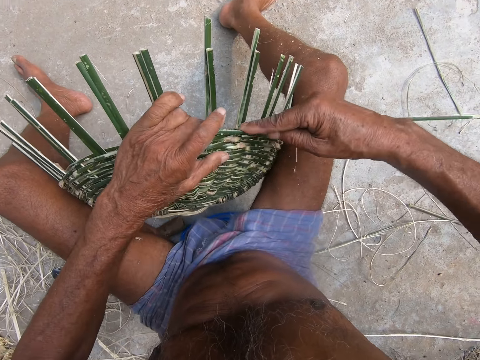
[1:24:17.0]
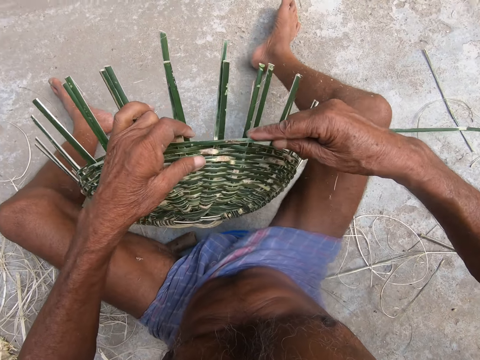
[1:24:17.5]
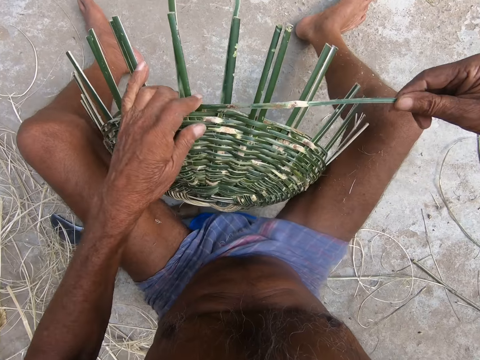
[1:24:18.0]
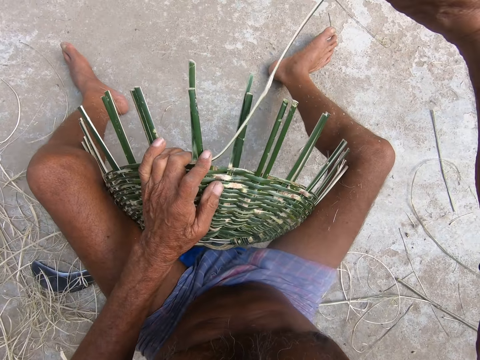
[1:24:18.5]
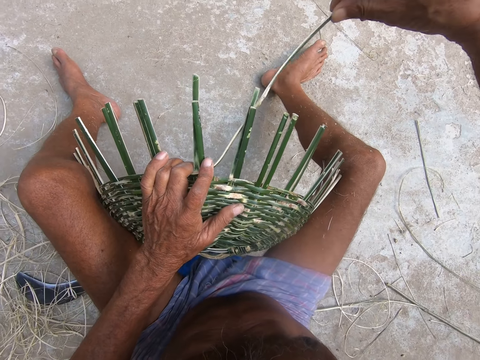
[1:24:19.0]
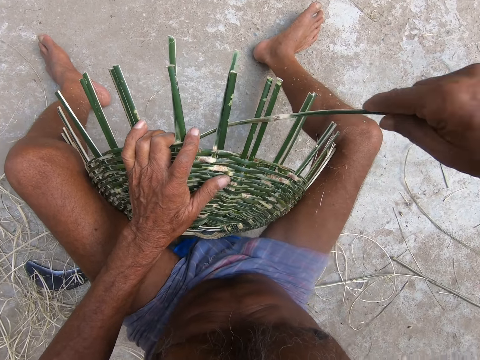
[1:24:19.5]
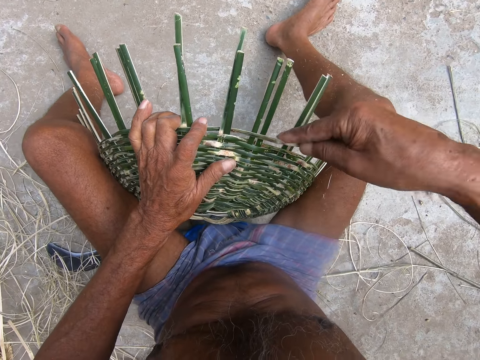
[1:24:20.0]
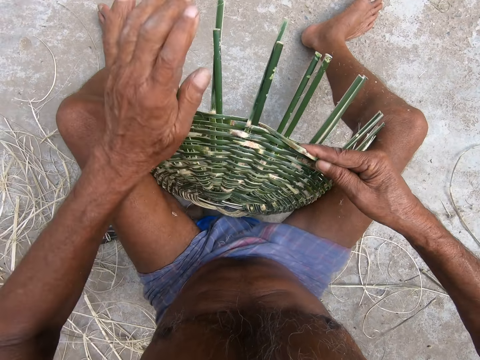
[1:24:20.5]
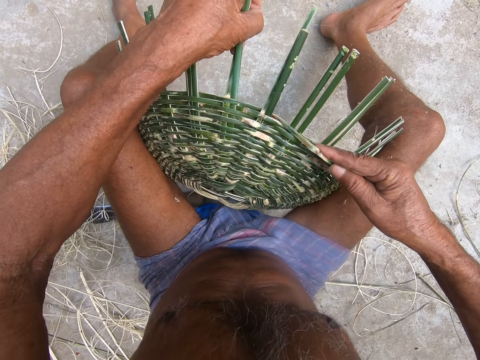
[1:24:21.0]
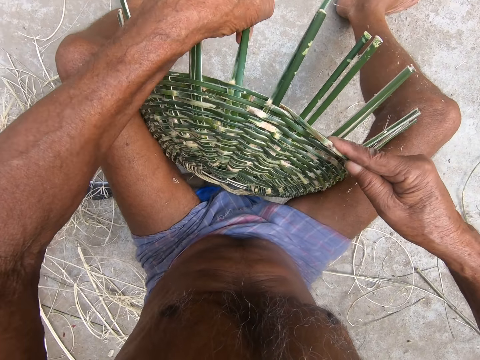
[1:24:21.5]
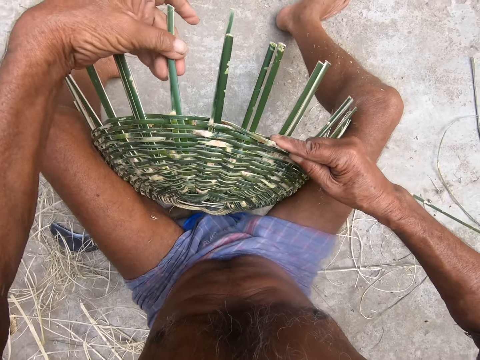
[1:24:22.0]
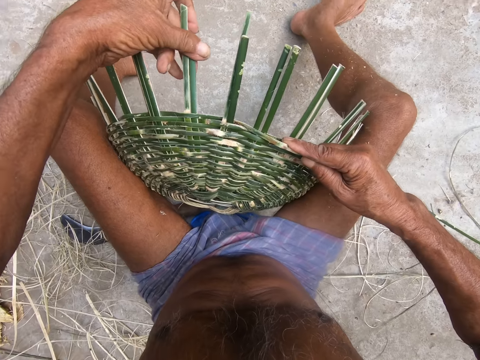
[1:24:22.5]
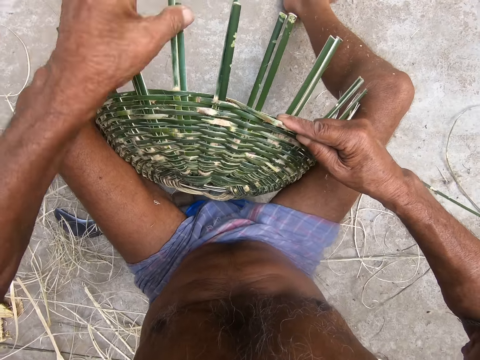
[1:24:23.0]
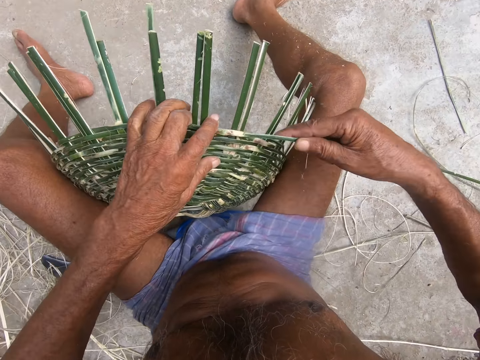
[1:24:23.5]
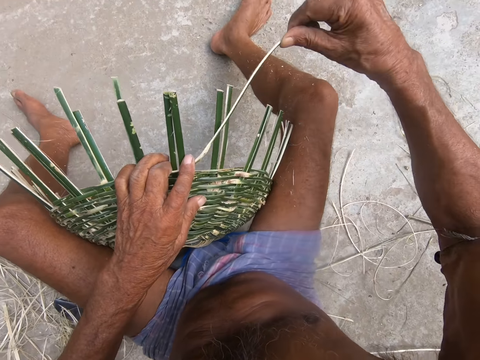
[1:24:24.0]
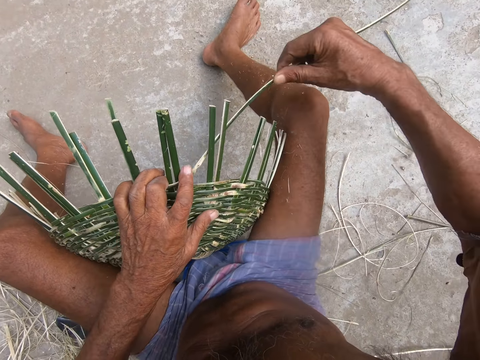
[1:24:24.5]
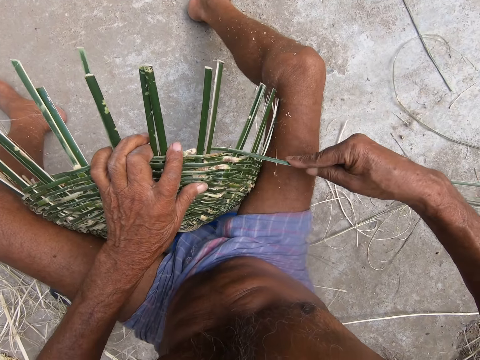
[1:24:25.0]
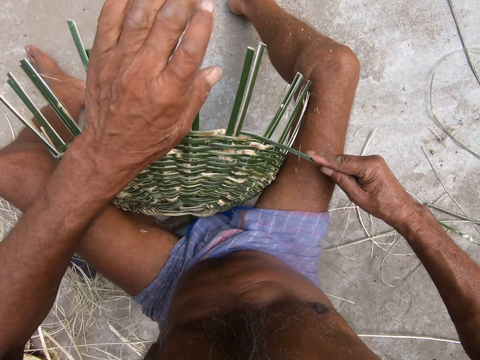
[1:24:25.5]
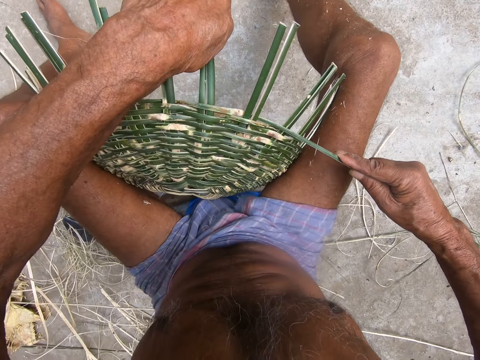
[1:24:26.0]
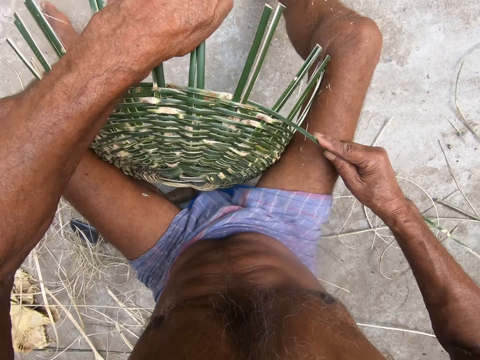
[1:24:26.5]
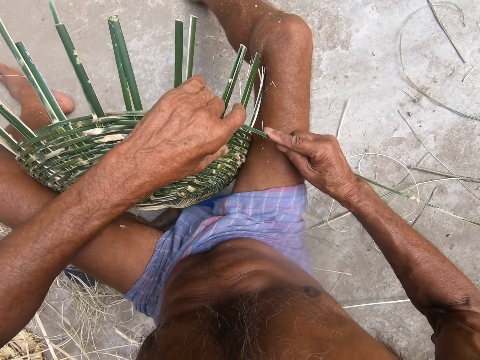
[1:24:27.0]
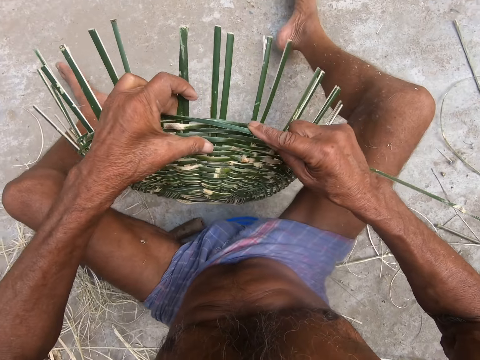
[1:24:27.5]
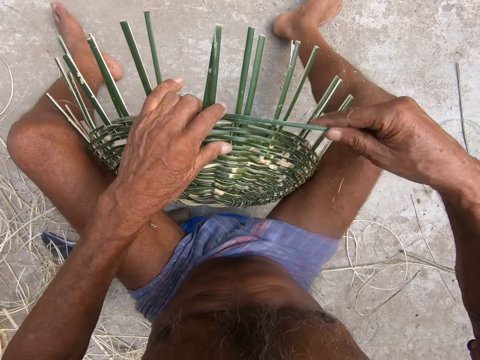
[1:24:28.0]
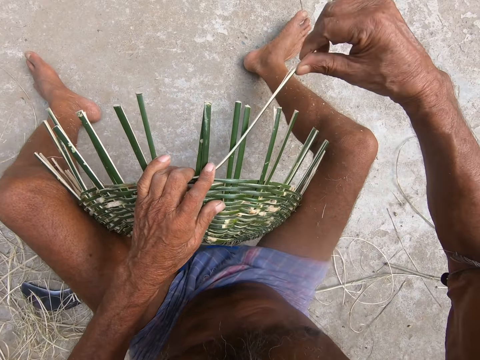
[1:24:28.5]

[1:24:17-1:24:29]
The camera wearer adjusts the bamboo strokes on the basket with his left hand. He weaves the basket with the bamboo stroke using both hands. He adjusts the bamboo strokes on the basket with his left hand. He weaves the basket with the bamboo stroke using both hands.

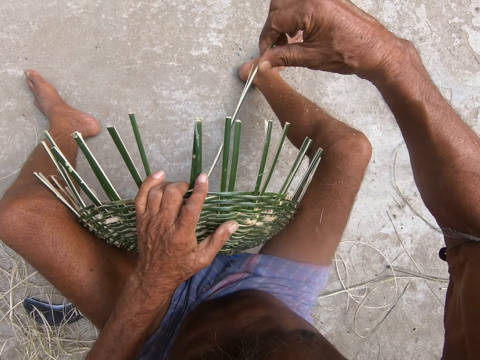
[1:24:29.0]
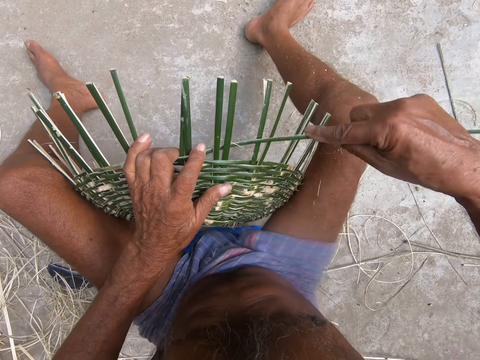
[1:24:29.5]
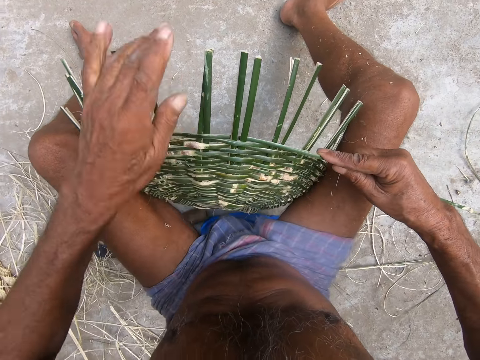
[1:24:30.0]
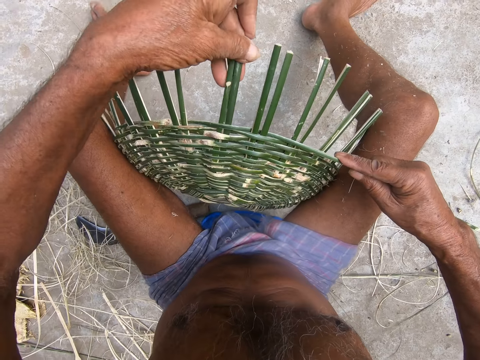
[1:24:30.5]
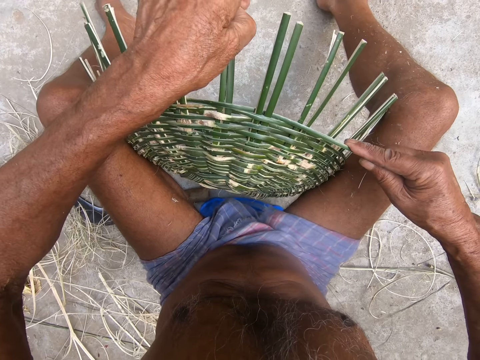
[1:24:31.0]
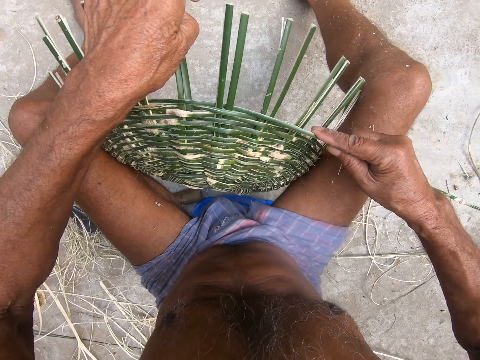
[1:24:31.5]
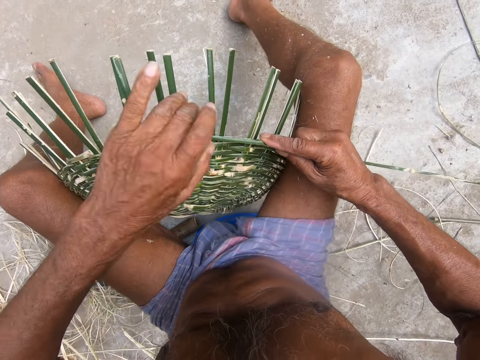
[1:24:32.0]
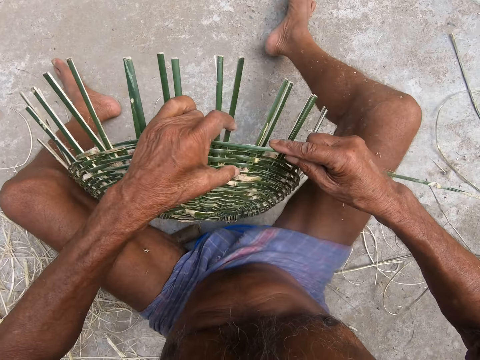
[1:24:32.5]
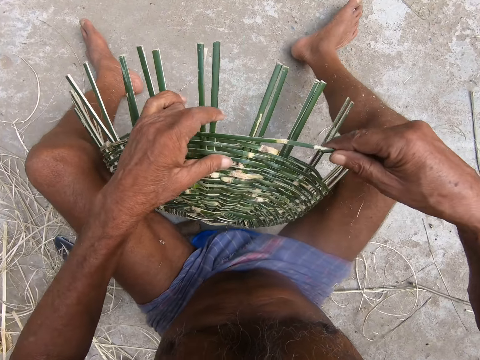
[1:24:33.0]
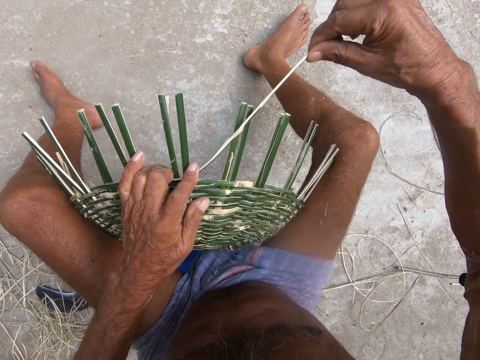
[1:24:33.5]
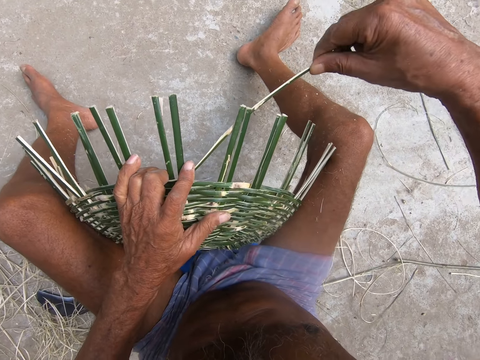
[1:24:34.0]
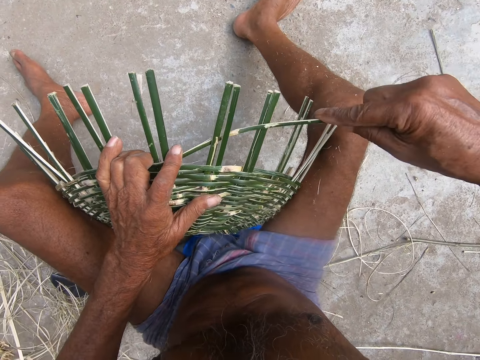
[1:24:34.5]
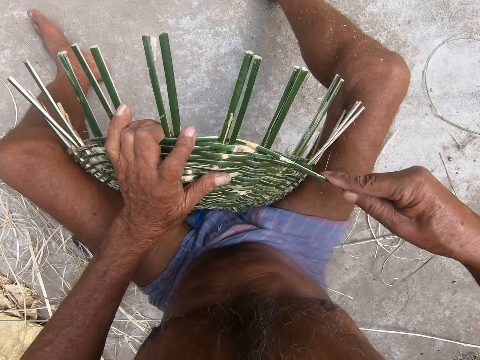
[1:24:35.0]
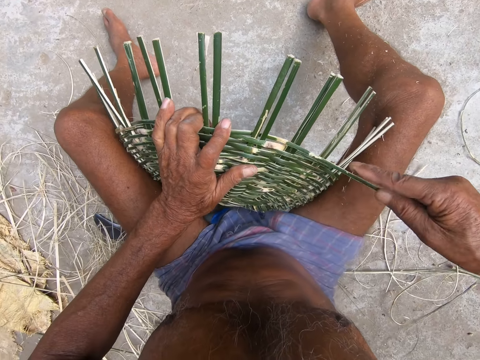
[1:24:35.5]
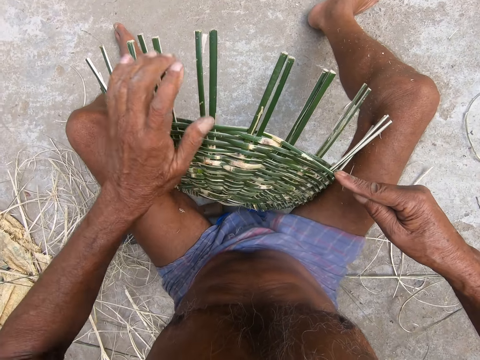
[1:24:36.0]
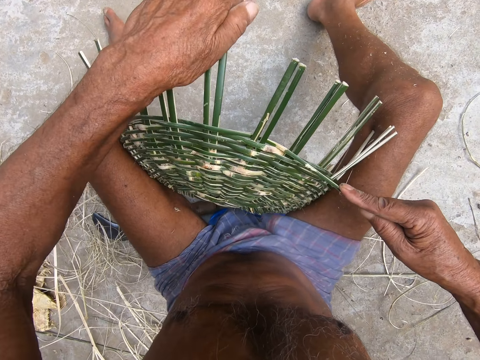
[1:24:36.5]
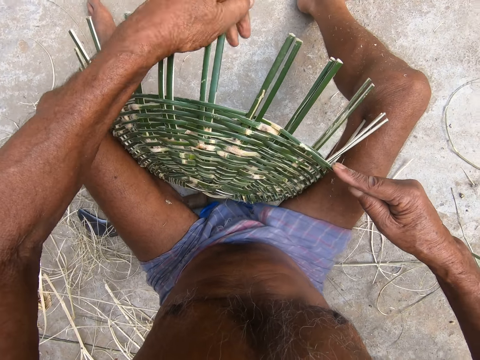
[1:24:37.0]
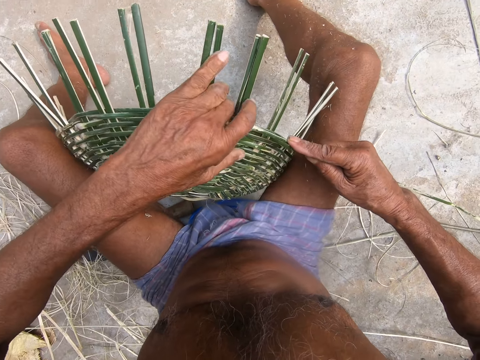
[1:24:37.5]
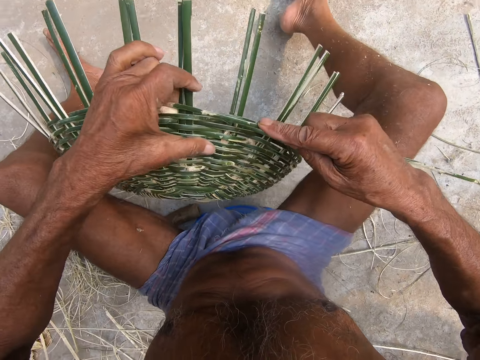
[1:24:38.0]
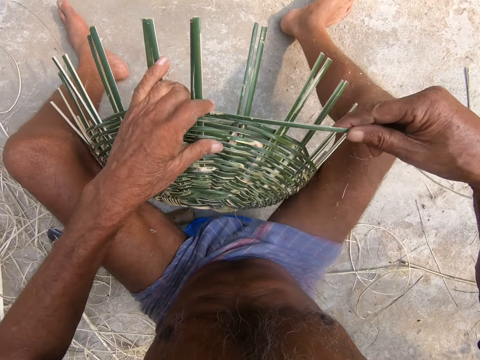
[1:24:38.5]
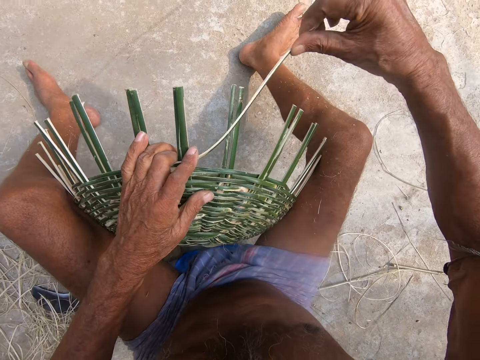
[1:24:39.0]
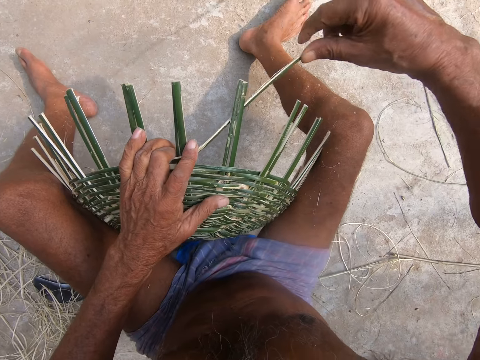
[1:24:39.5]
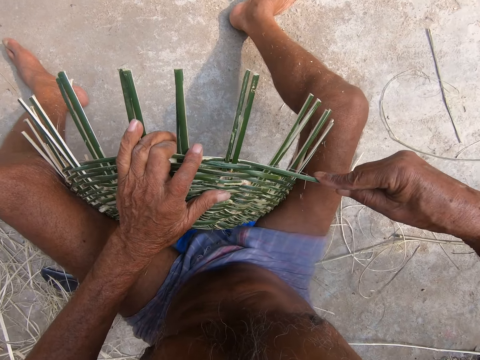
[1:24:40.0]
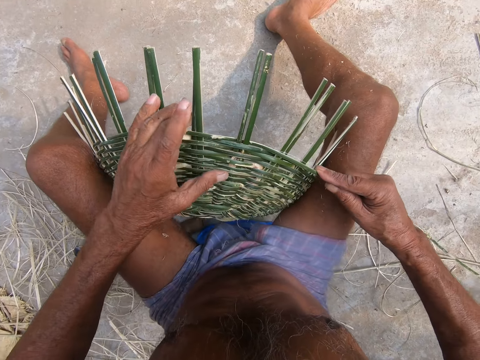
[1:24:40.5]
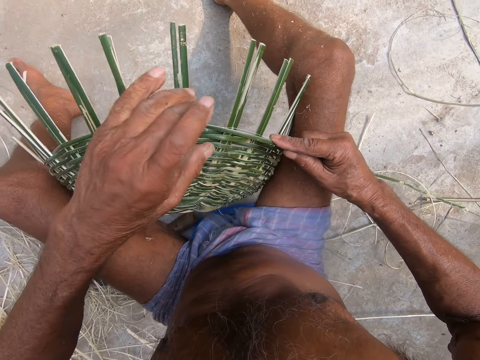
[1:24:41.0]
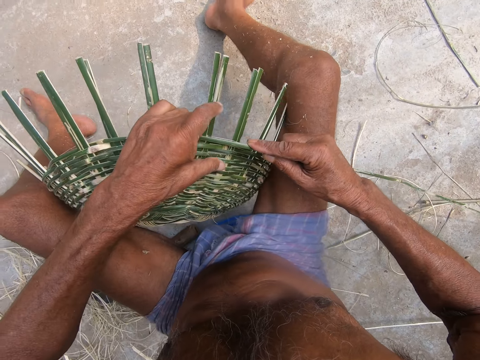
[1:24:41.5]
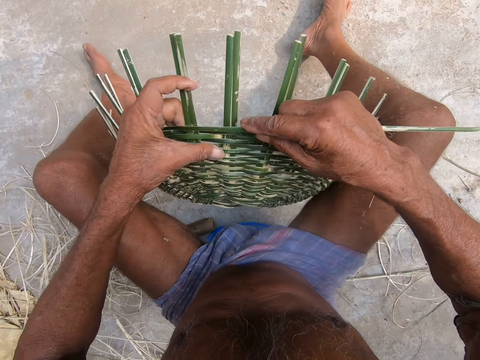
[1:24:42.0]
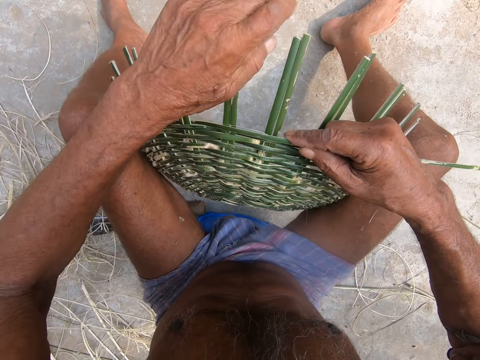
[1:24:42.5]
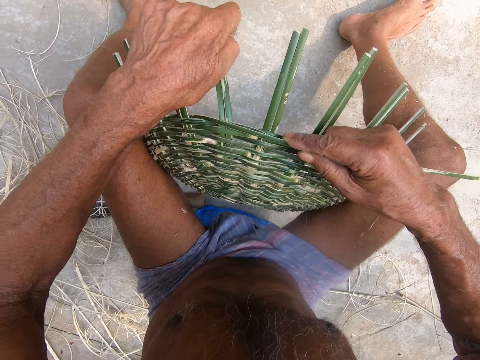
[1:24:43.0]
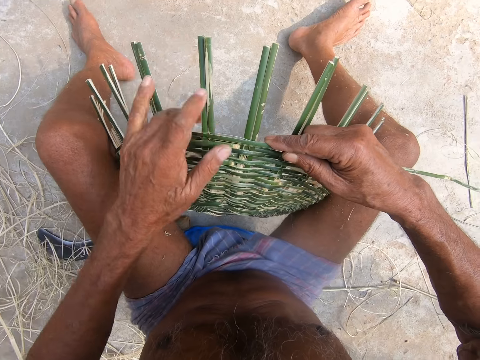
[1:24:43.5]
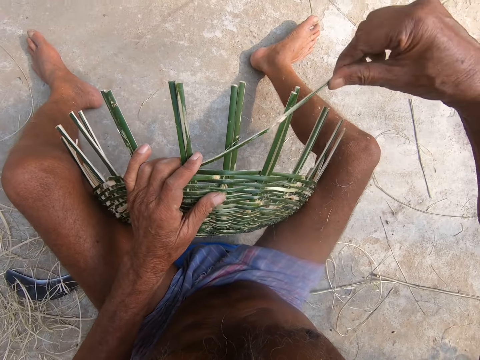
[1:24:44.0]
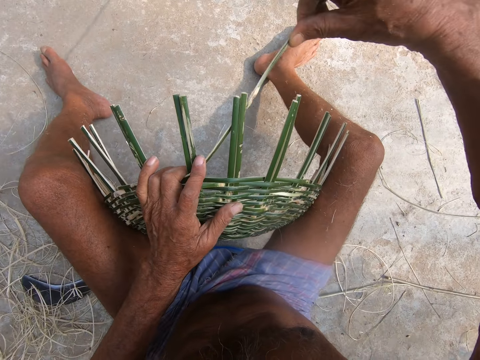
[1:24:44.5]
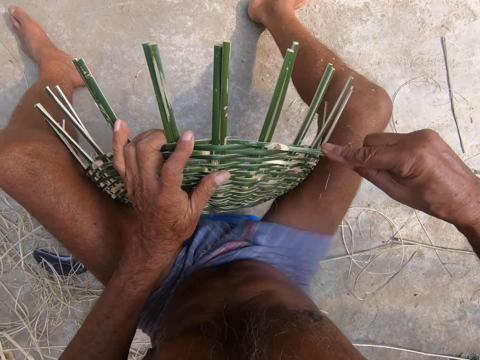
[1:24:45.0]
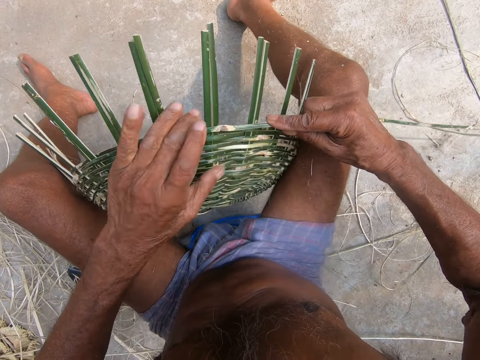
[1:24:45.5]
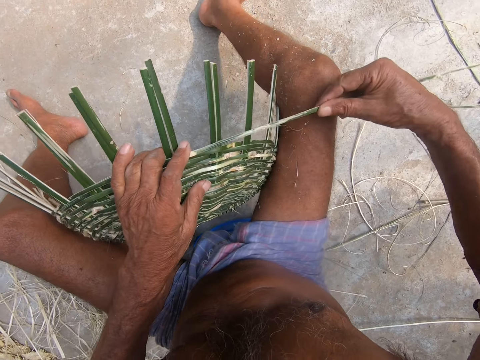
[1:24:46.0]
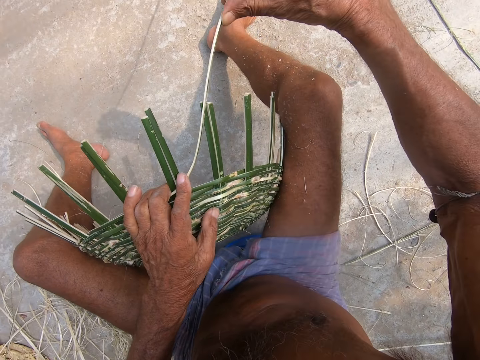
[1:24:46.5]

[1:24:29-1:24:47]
The camera wearer adjusts the bamboo strokes on the basket with his left hand. He weaves the basket with the bamboo stroke using both hands. He adjusts the bamboo strokes on the basket with his left hand. He weaves the basket with the bamboo stroke using both hands. He adjusts the bamboo strokes on the basket with his left hand. He weaves the basket with the bamboo stroke using both hands.
